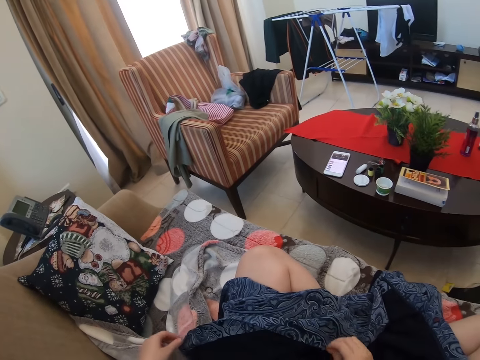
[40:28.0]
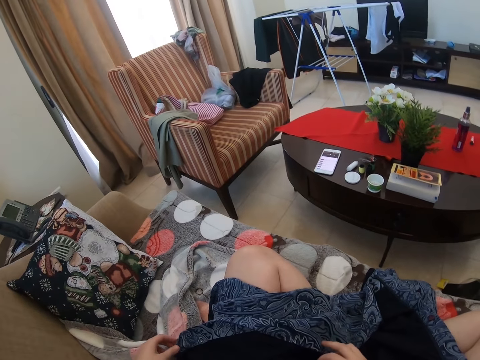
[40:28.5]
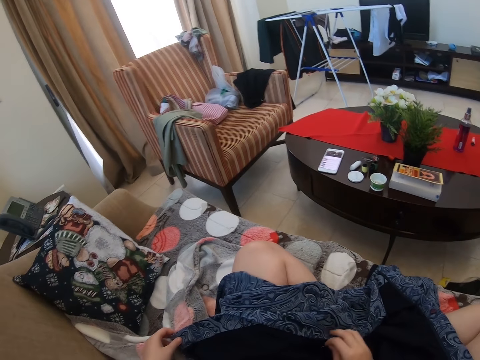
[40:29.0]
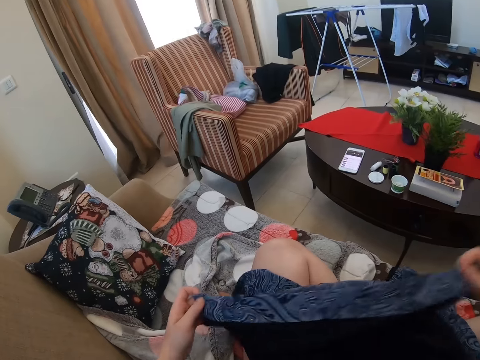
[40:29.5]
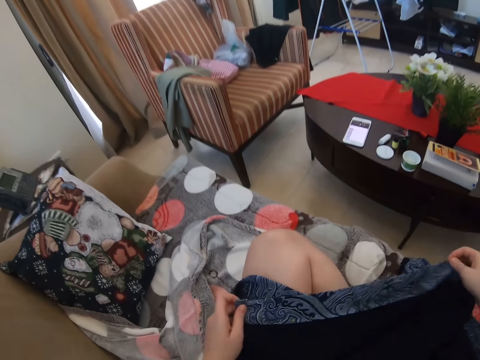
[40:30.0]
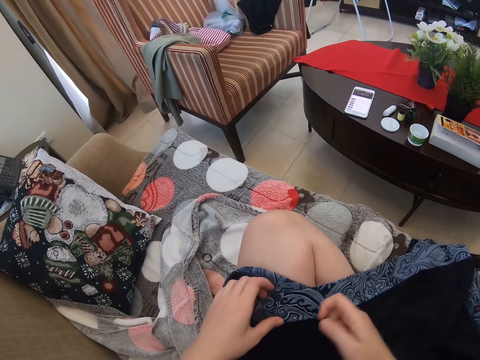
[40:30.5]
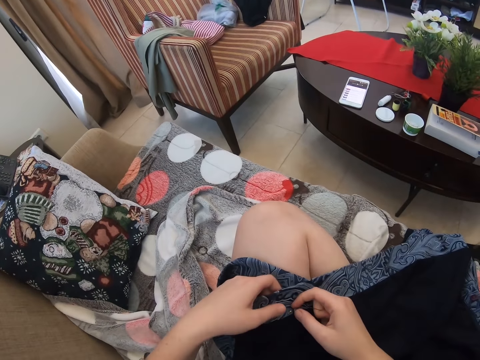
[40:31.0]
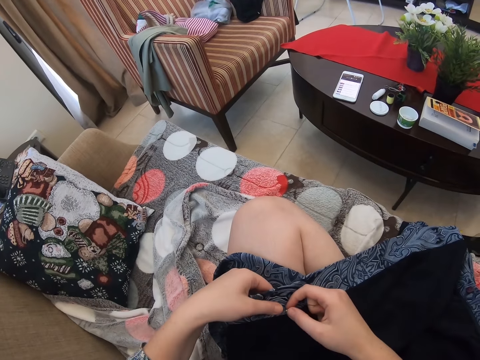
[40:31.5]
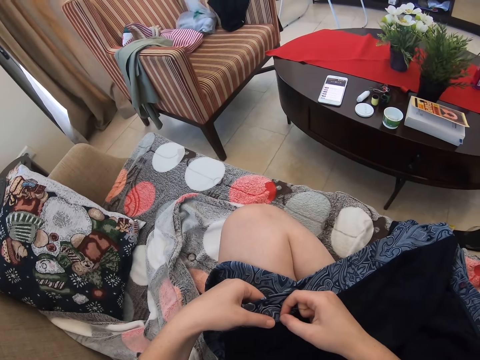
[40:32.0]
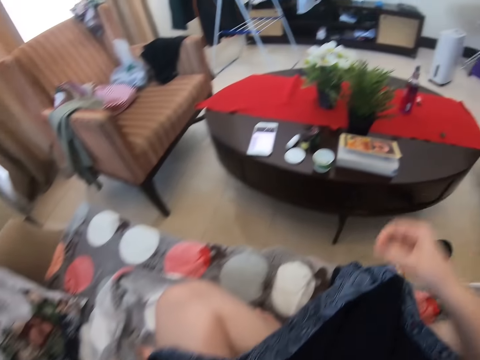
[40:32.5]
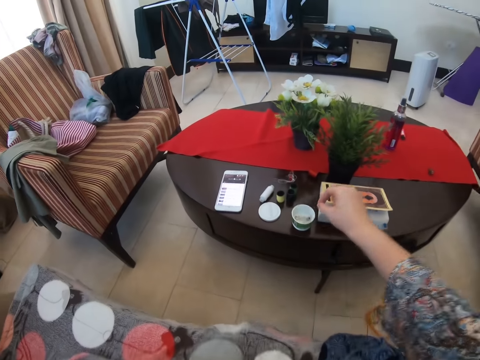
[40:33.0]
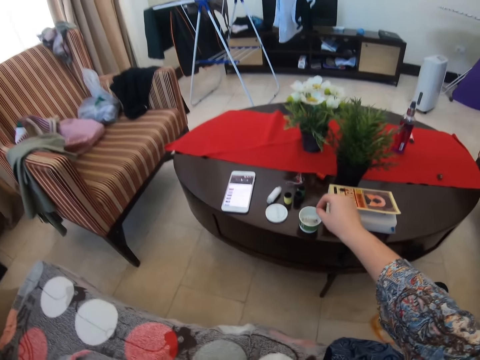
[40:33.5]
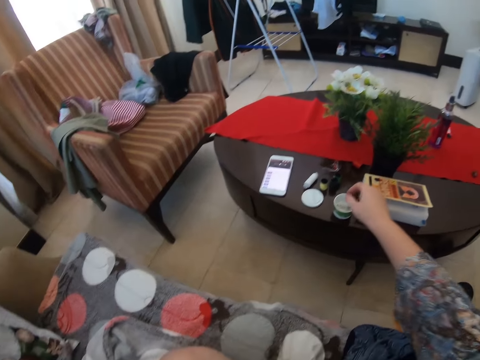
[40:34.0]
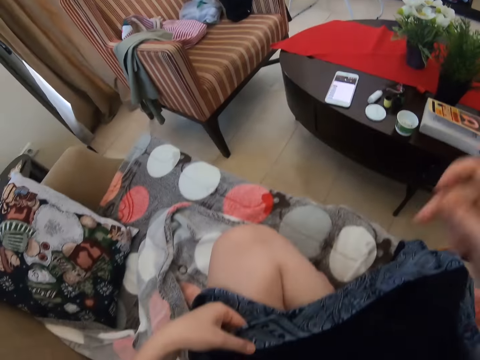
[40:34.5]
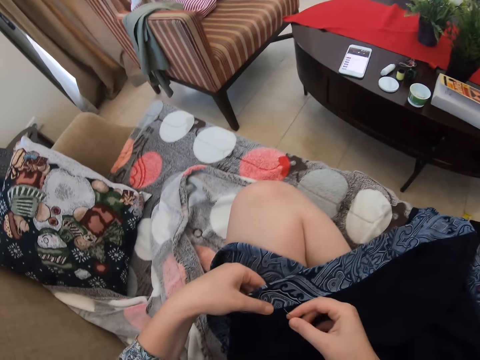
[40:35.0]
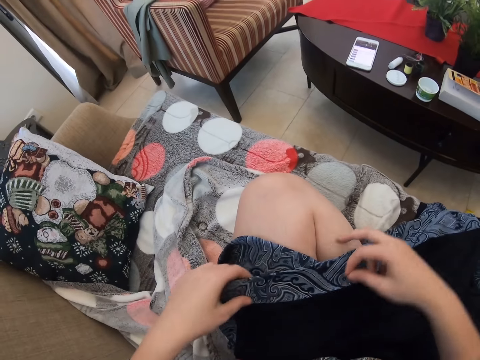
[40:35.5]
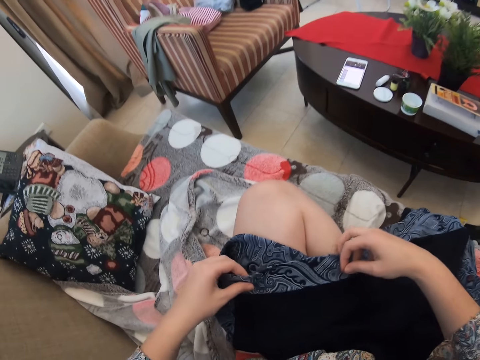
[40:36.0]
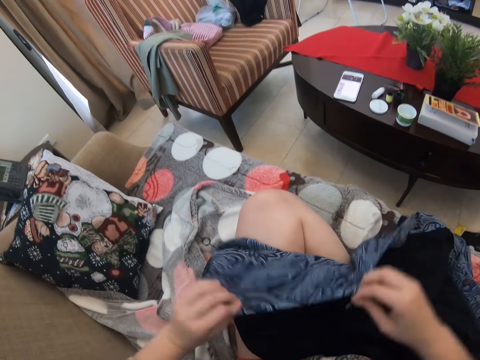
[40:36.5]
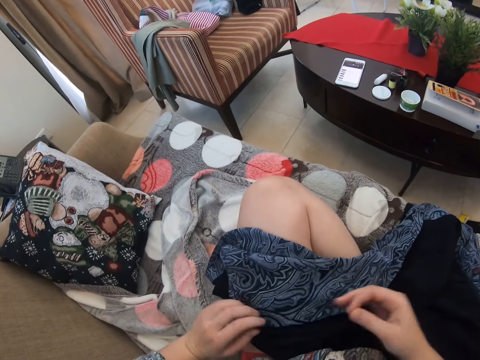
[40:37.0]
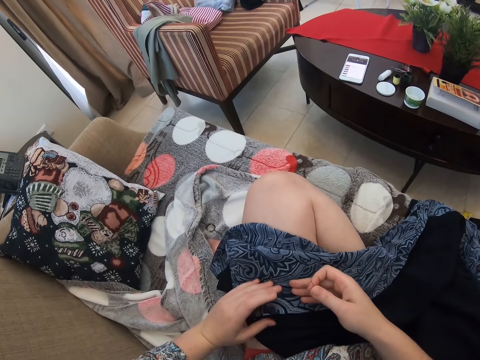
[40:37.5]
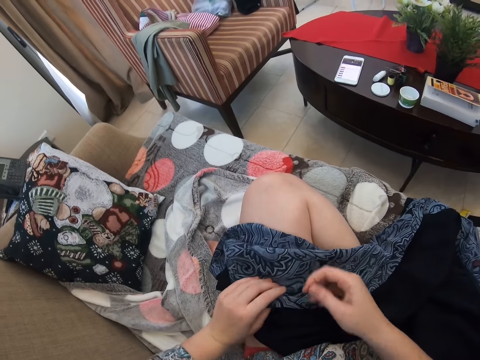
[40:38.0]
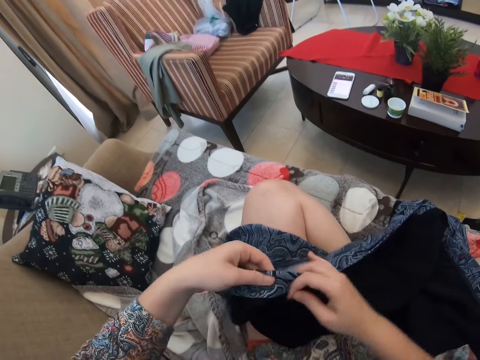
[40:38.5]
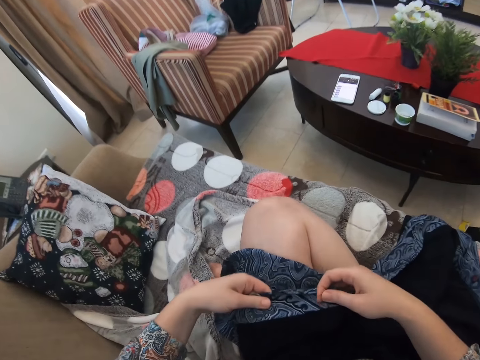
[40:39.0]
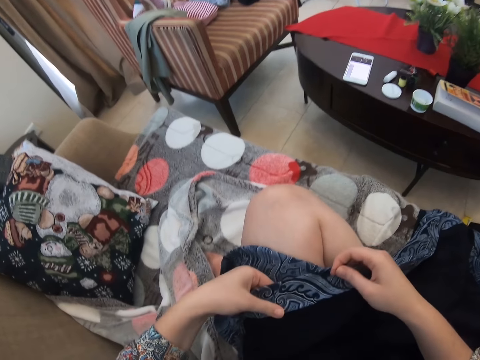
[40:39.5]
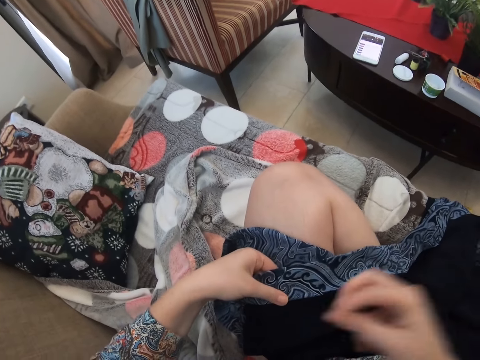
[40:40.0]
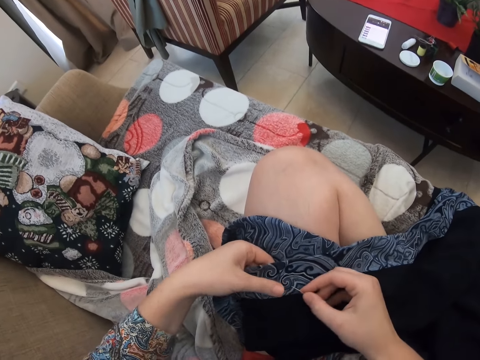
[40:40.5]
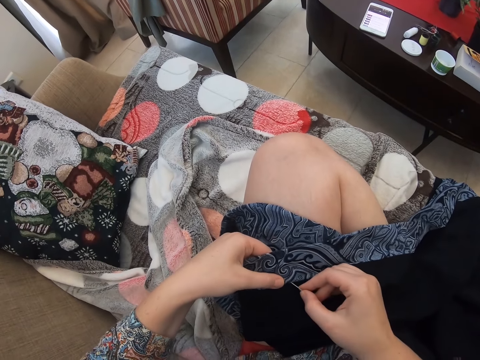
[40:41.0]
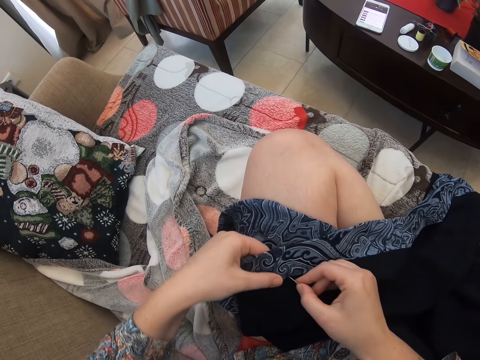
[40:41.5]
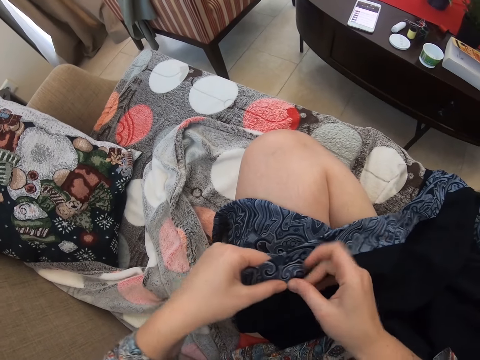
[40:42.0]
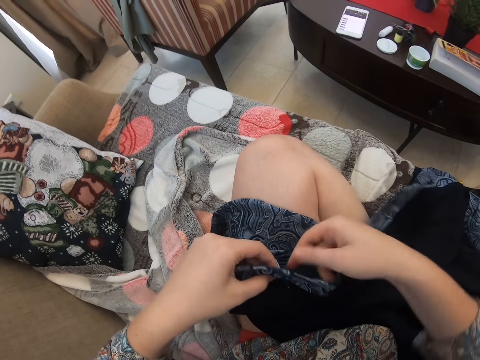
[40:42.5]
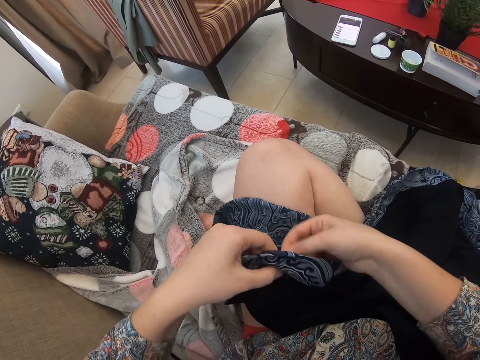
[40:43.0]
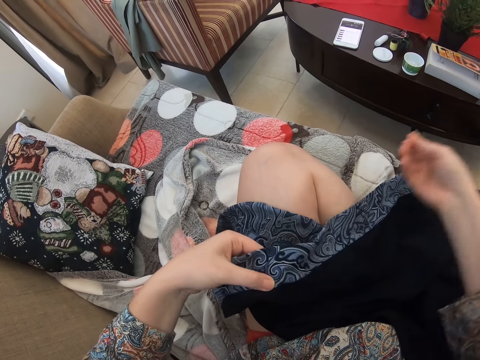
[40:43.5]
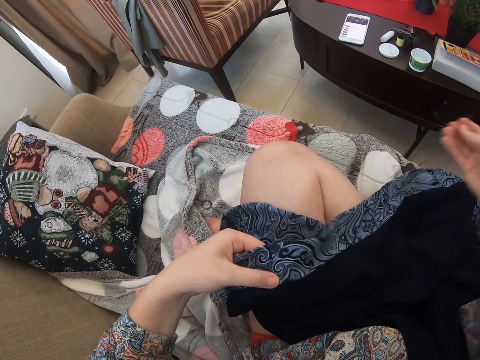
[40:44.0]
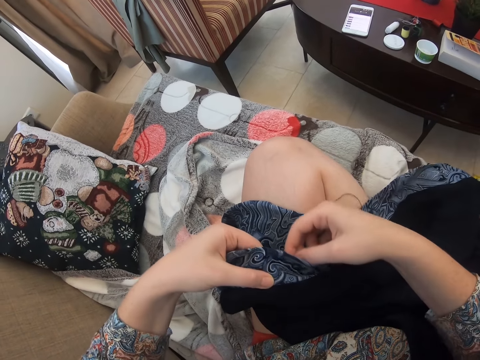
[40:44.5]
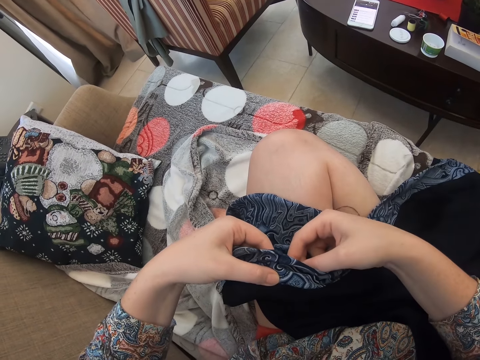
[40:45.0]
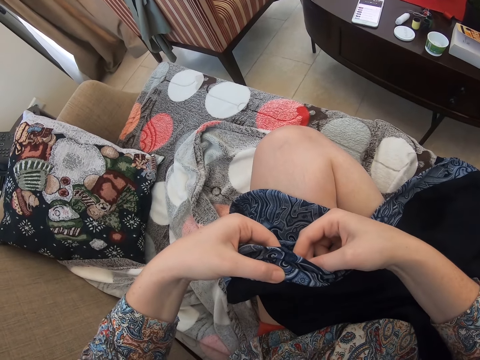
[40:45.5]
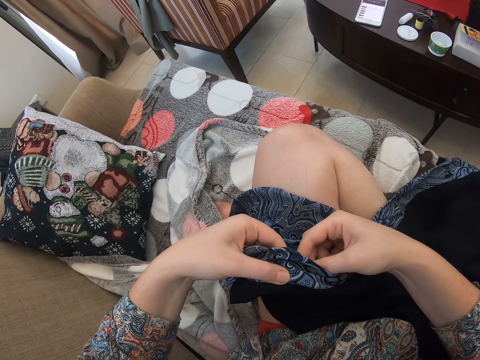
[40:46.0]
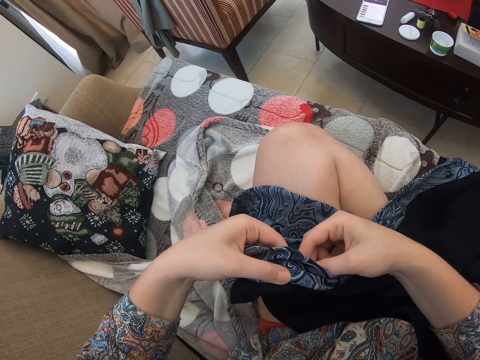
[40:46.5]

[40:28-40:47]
The camera wearer picks up the cloth. She turns the cloth. She places the cloth on her thigh. She picks up a needle. She places the needle in a container. She turns the cloth. She folds the cloth. She sews the cloth.

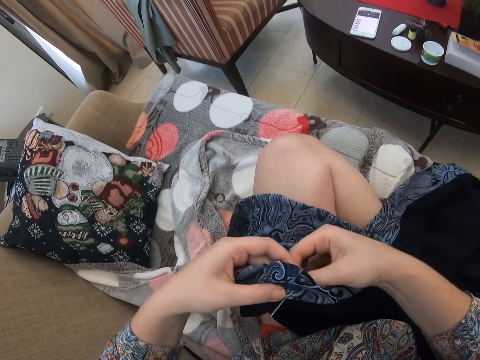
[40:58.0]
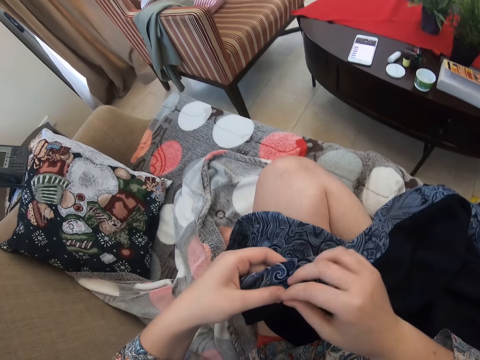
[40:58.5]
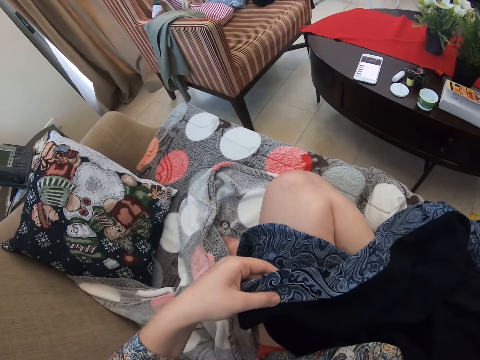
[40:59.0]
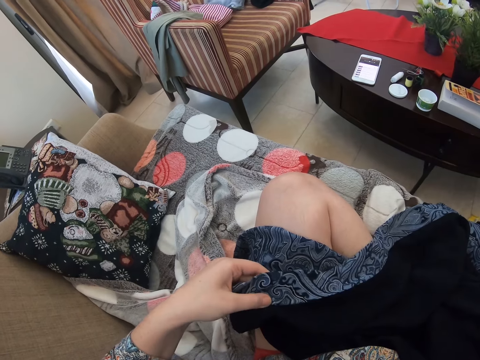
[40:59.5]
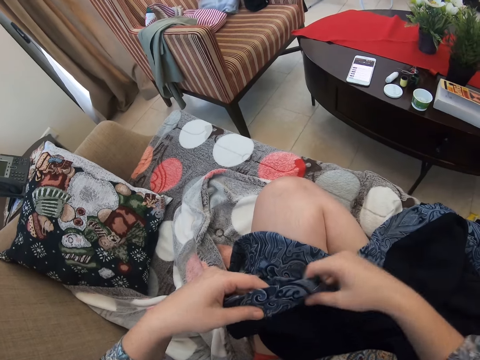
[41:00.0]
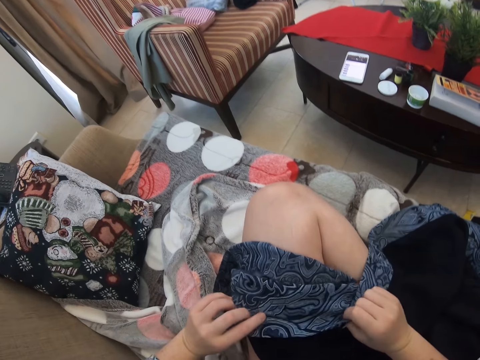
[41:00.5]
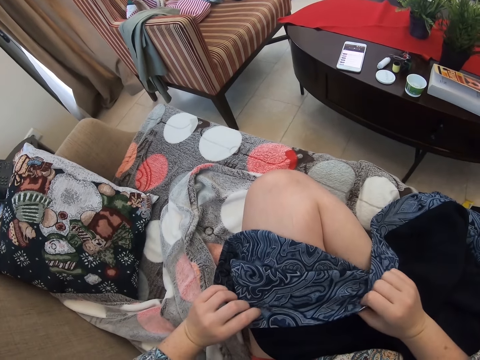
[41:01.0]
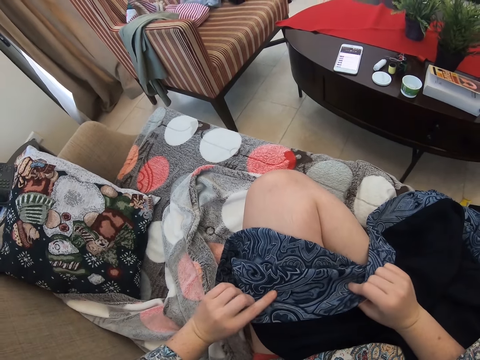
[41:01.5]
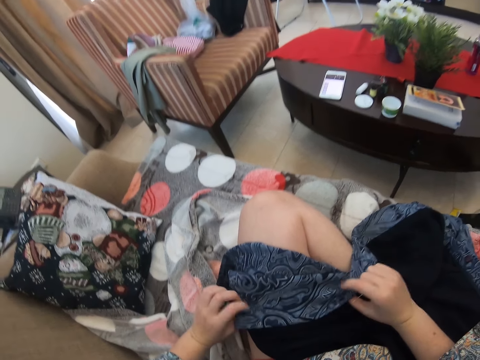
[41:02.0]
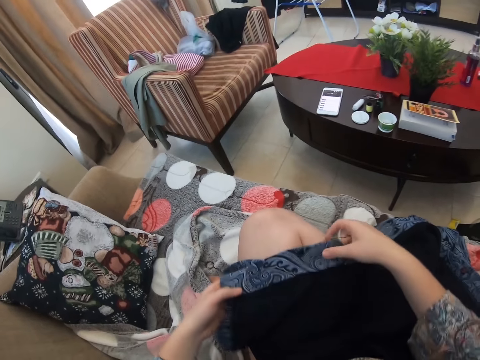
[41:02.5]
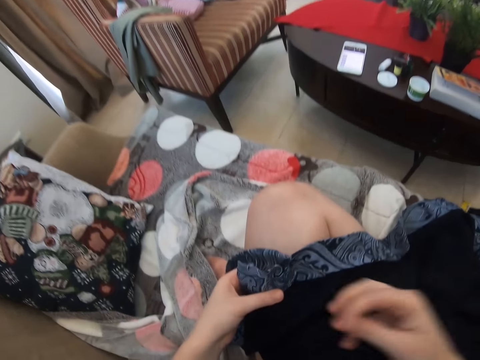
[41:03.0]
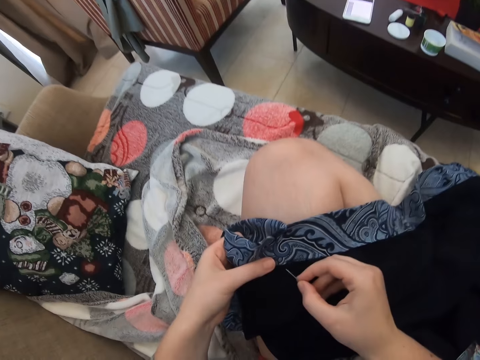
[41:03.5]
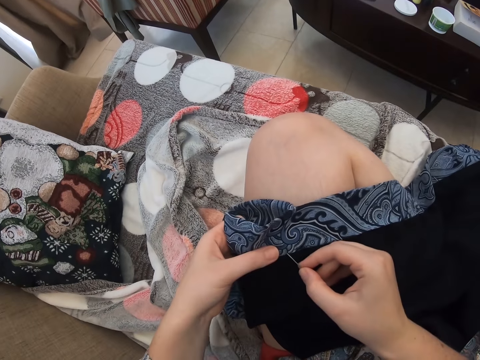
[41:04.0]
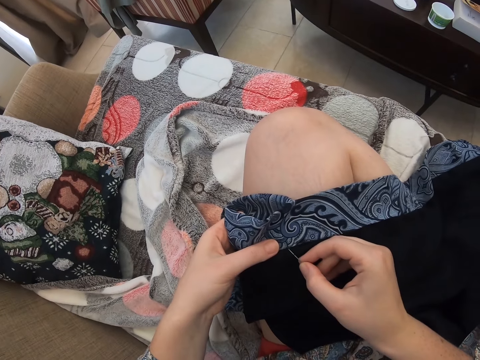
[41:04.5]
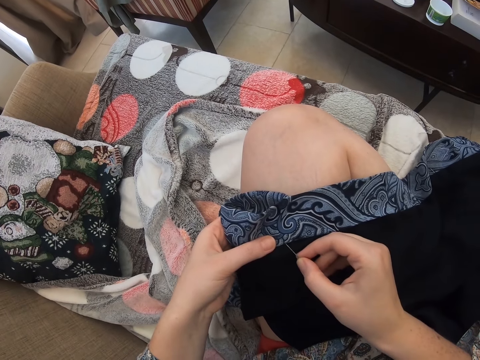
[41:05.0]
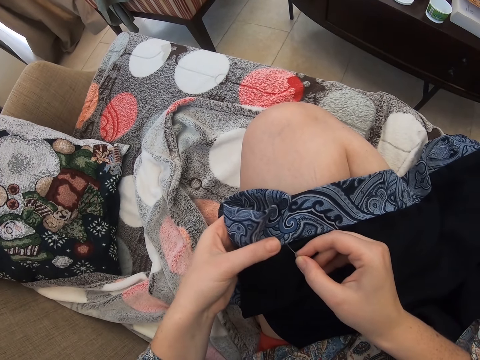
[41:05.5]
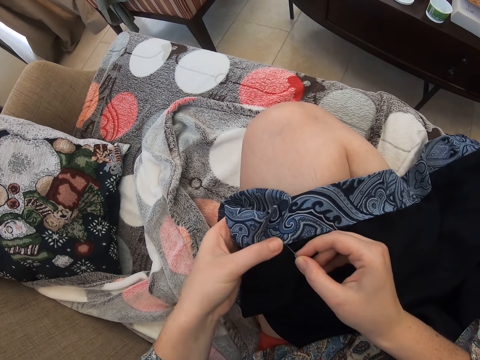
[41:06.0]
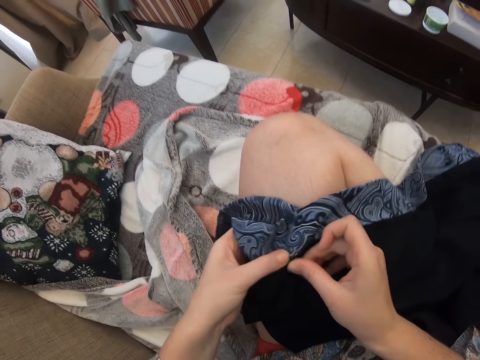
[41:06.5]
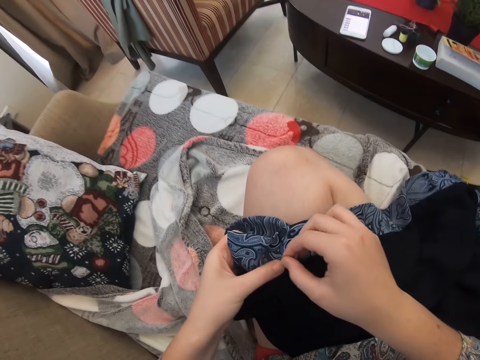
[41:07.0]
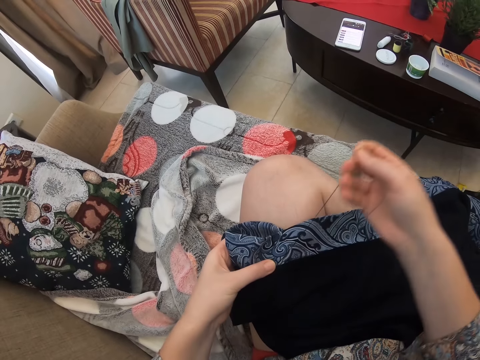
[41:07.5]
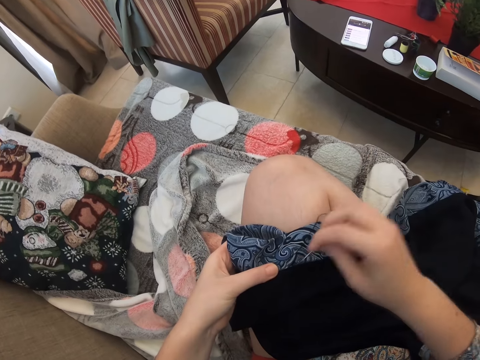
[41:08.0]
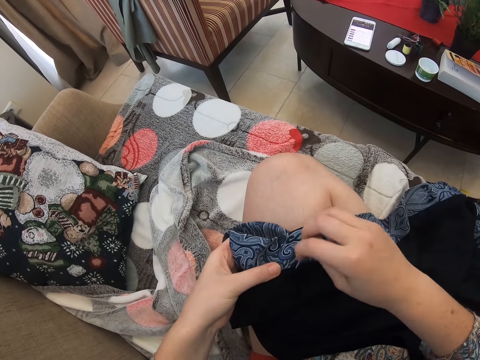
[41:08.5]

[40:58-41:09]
The camera wearer flips the cloth. They flip the cloth again.
